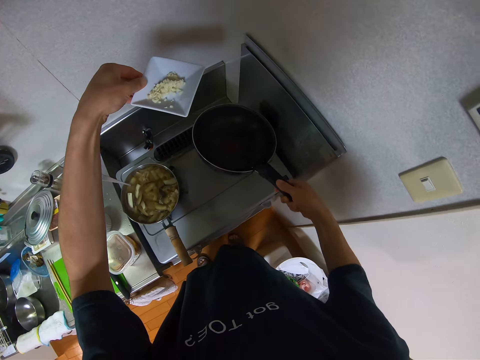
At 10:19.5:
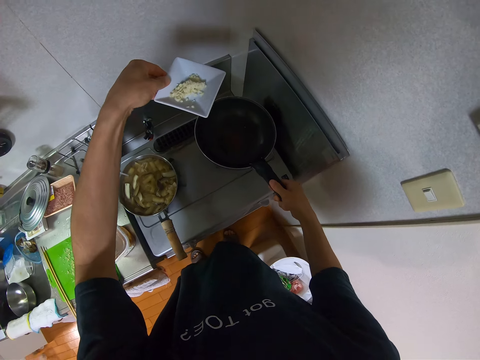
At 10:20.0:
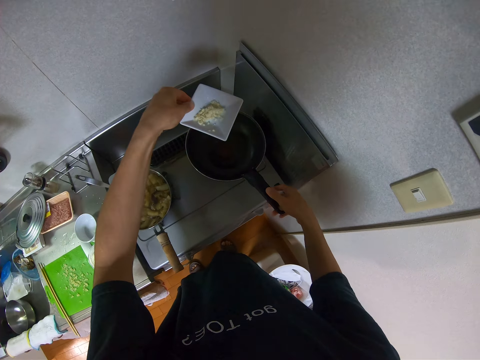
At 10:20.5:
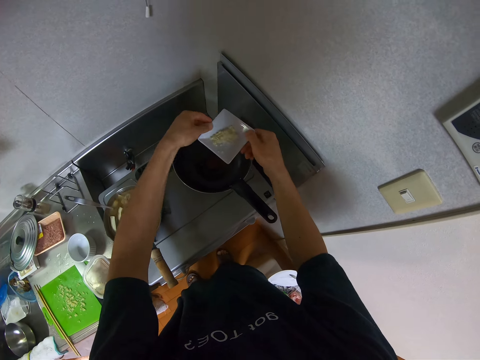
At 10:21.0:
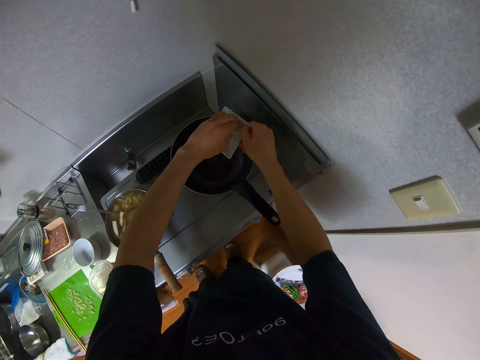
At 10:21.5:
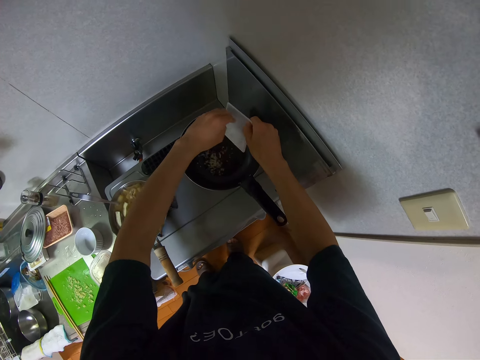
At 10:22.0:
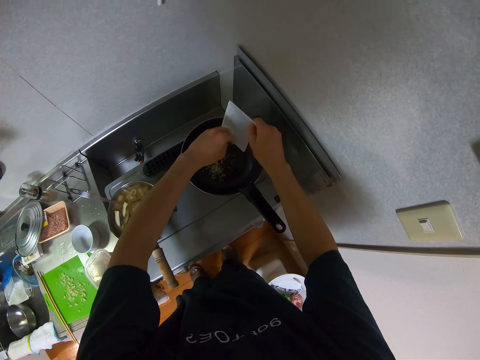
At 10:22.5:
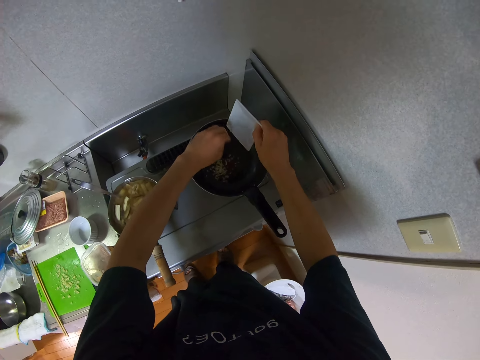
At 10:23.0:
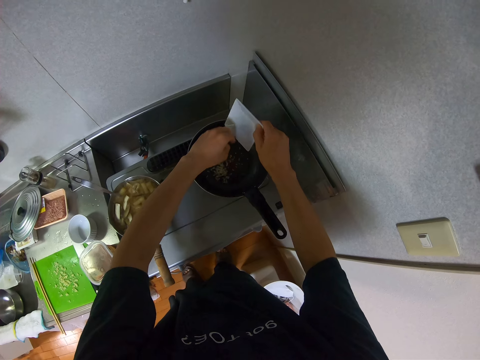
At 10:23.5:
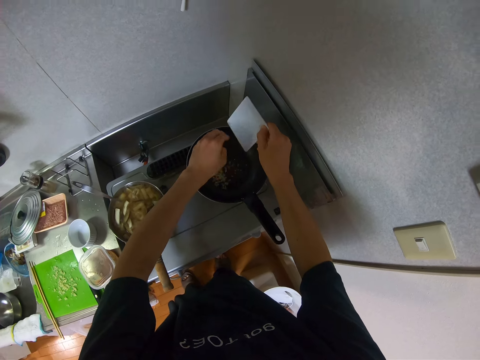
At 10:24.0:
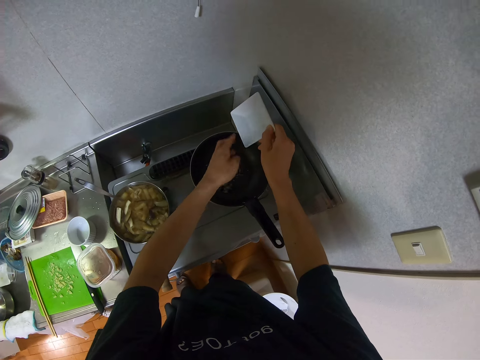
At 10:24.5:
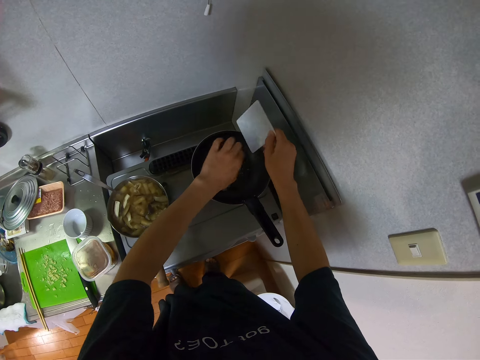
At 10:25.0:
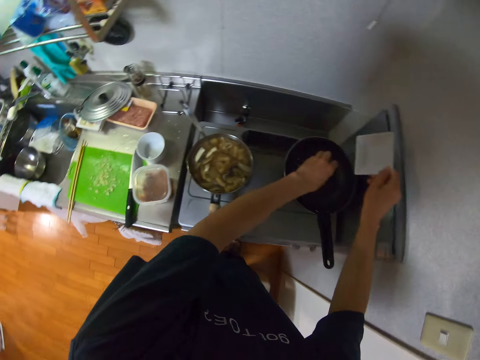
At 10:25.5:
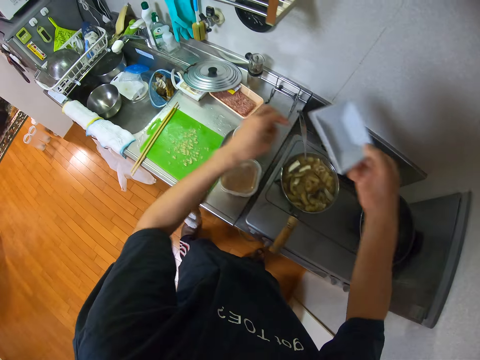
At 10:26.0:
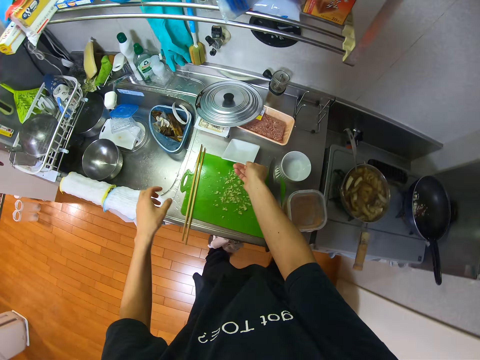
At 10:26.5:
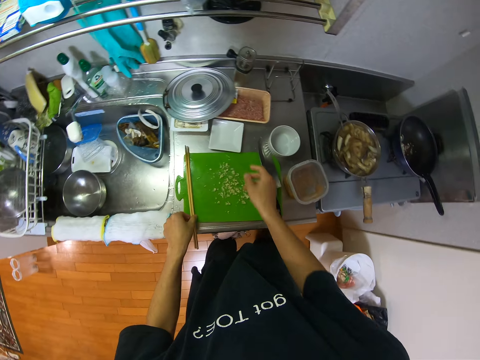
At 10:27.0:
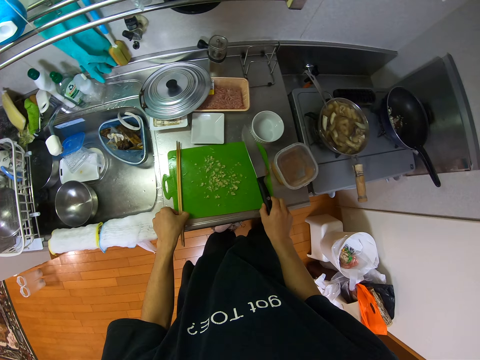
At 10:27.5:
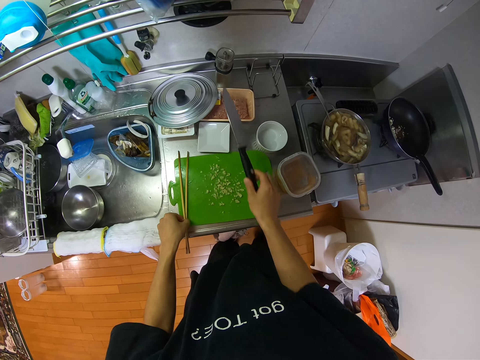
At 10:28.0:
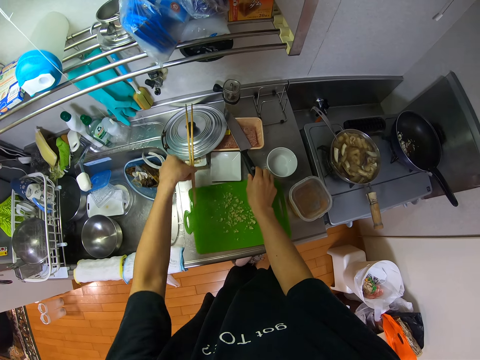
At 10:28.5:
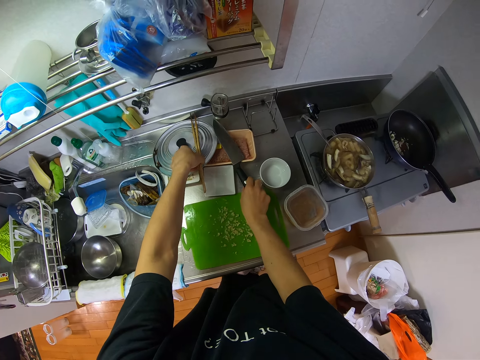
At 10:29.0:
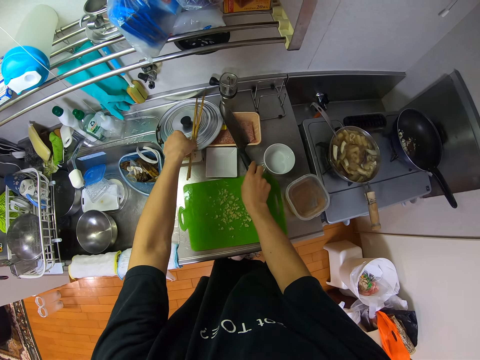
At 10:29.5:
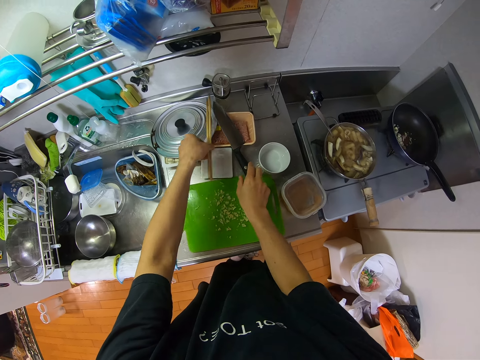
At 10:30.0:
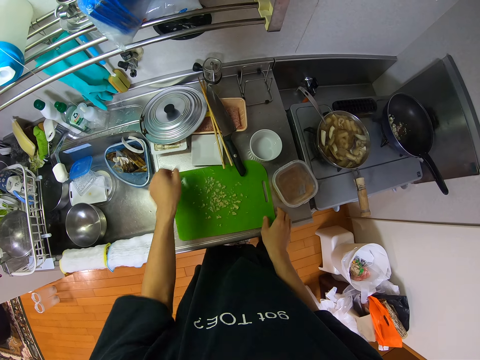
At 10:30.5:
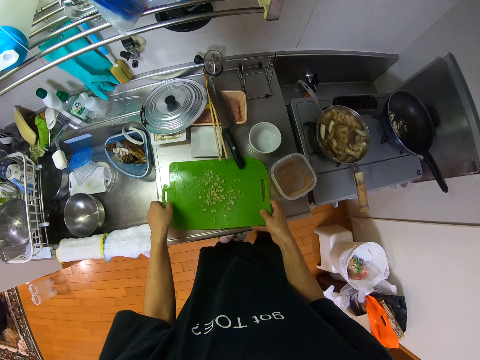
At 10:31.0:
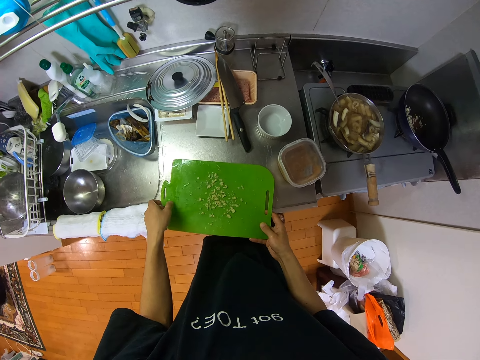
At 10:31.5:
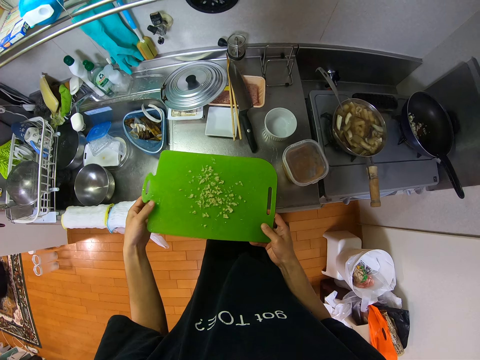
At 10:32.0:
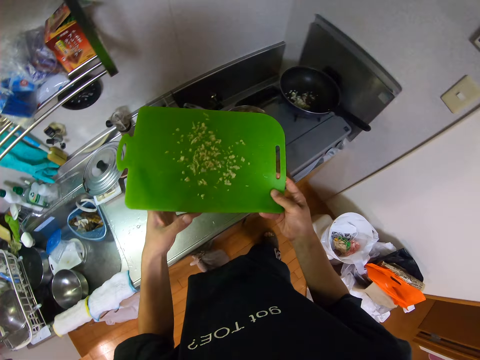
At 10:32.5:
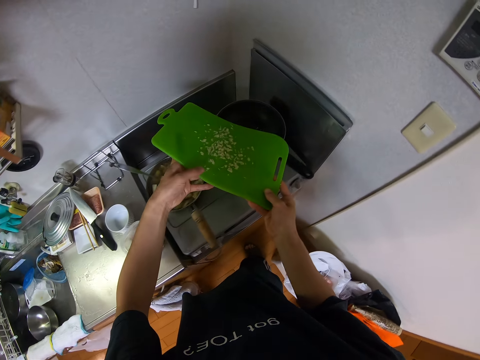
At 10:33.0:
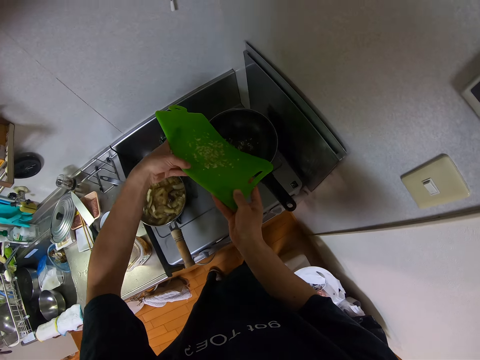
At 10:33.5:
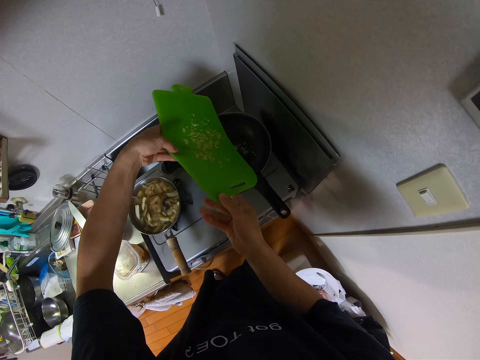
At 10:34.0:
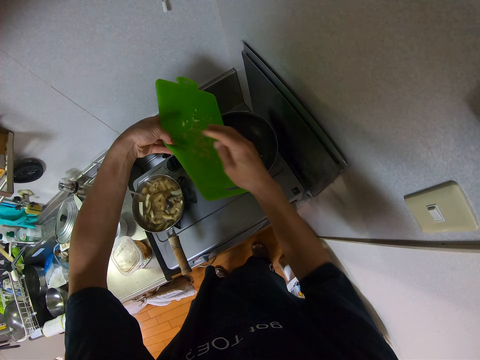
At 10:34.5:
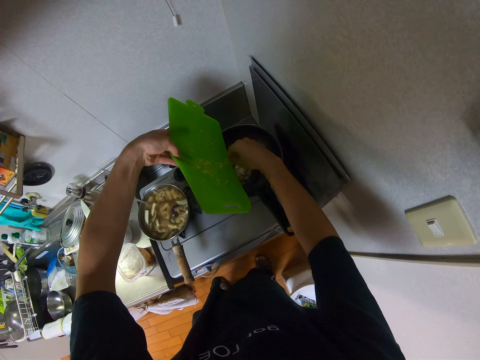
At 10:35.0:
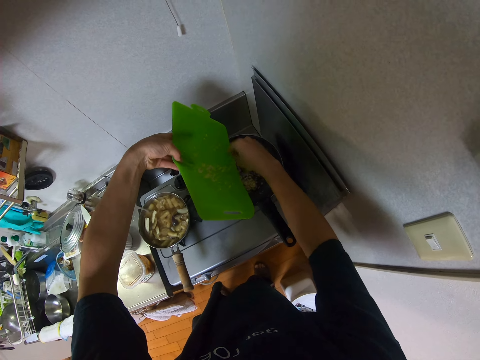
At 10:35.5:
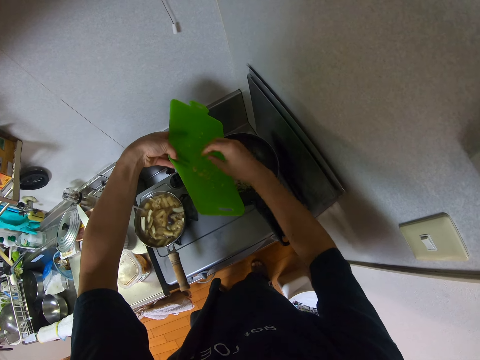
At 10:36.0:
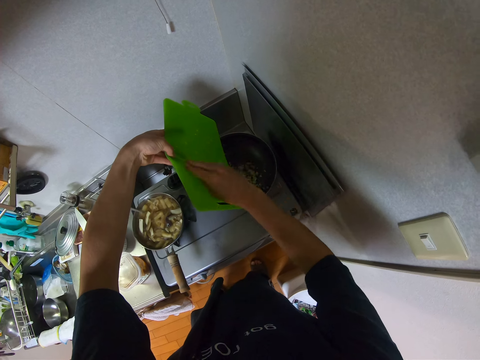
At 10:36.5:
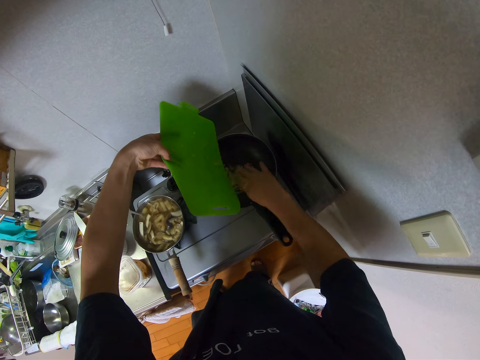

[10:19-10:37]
The camera wearer drops the frypan on the gas cooker. They remove the garlic from the plate. They pour the garlic in the plate into the frypan. They remove garlic from the plate and put garlic in the pan. They remove garlic from the plate and put garlic in the pan. They drop the plate on the cabinet. They pick up the chopsticks on the chopping board with her left hand. They pick up a knife on the cabinet with her right hand. They drop the knife on a plate on the cabinet. They drop the chopsticks on a lid on the cabinet. They pick up the chopsticks and put the chopsticks on a container. They pick up the chopping board on the cabinet with both hands. They pour the garlic on the chopping board into the frypan on the gas cooker. They remove garlic with his hand from the cutting board.

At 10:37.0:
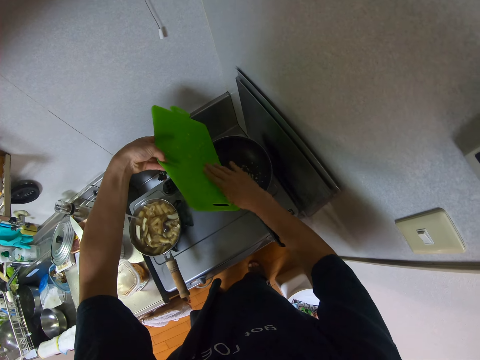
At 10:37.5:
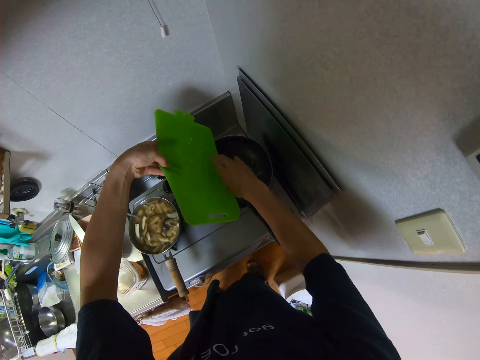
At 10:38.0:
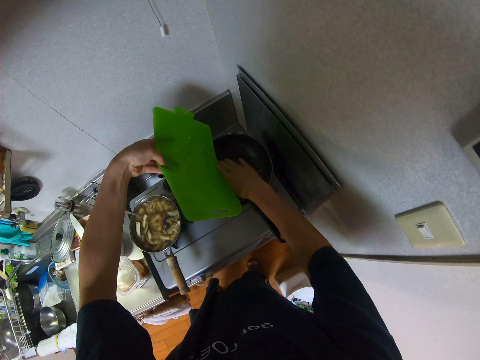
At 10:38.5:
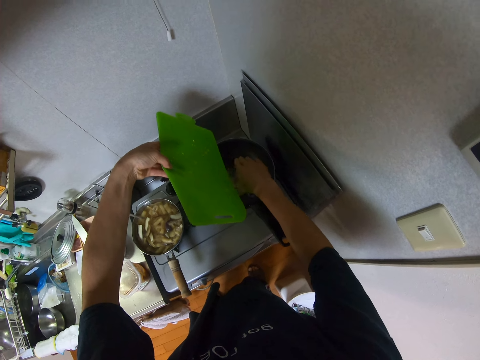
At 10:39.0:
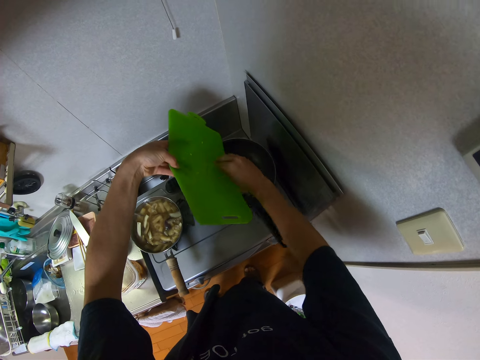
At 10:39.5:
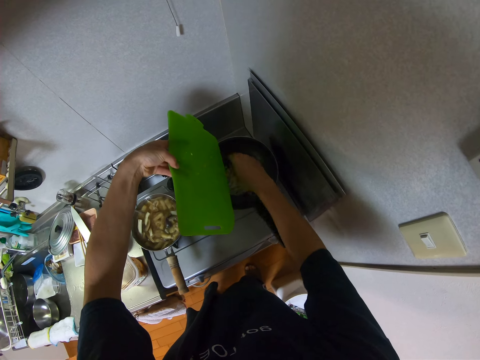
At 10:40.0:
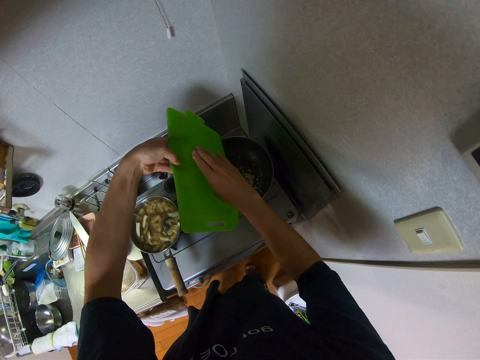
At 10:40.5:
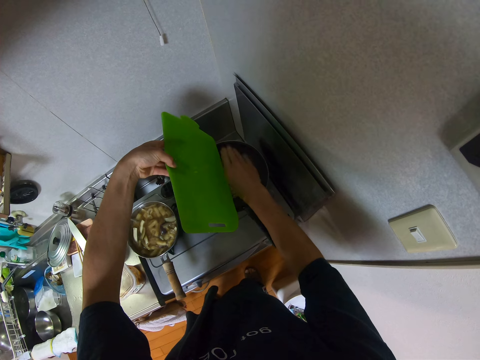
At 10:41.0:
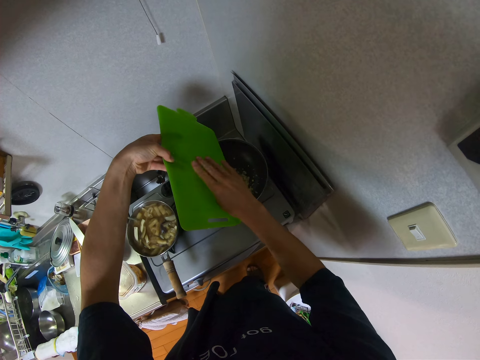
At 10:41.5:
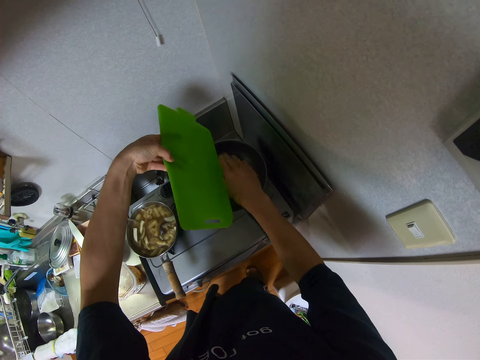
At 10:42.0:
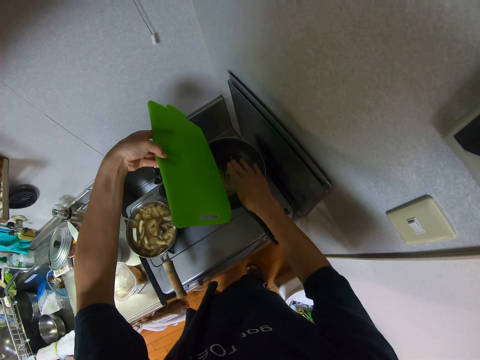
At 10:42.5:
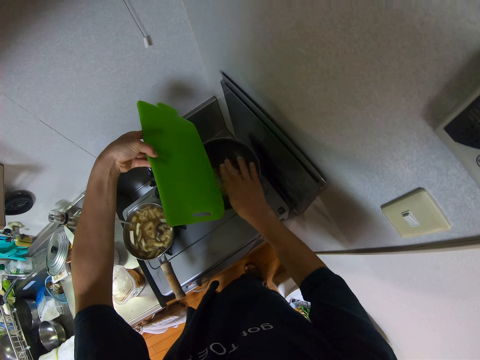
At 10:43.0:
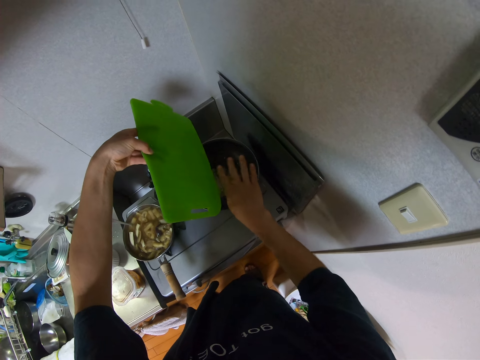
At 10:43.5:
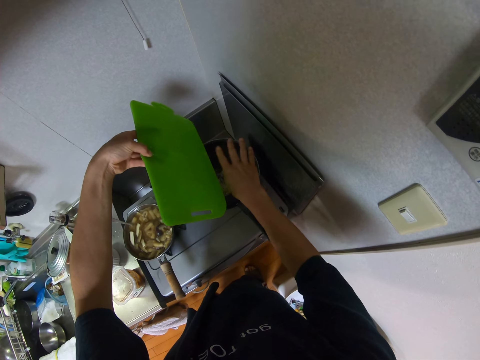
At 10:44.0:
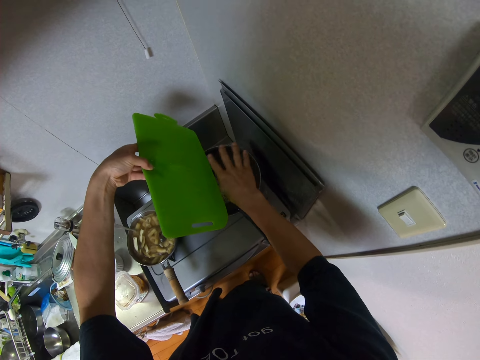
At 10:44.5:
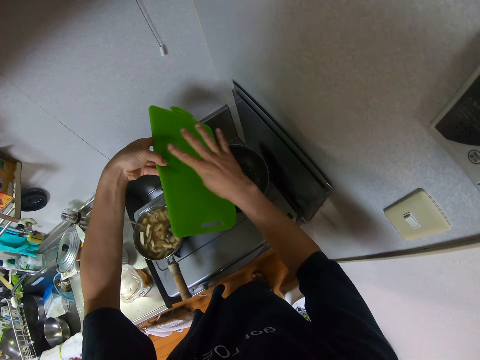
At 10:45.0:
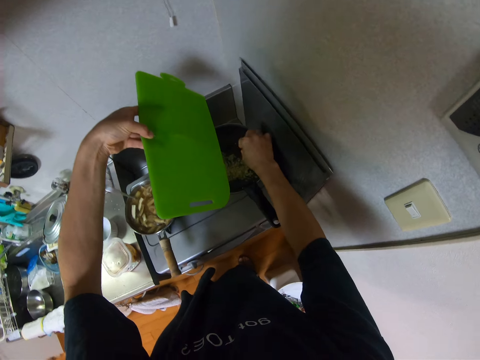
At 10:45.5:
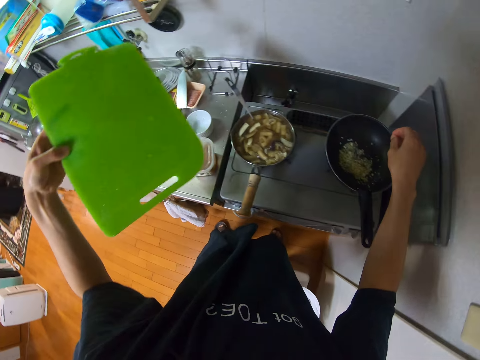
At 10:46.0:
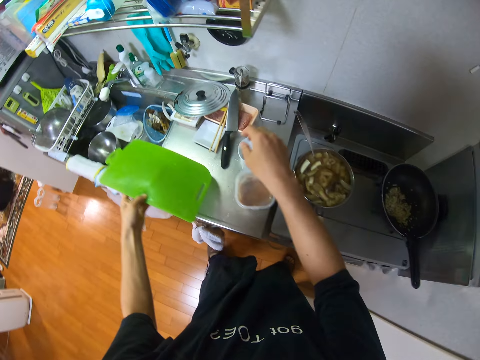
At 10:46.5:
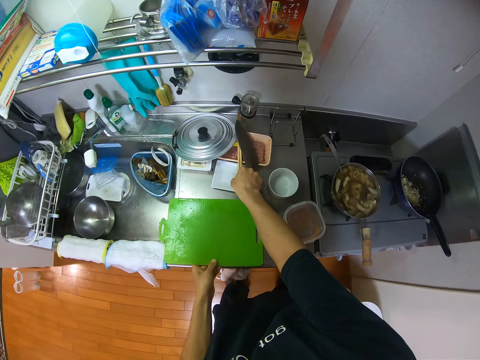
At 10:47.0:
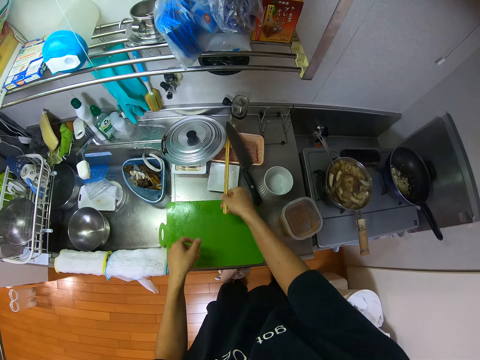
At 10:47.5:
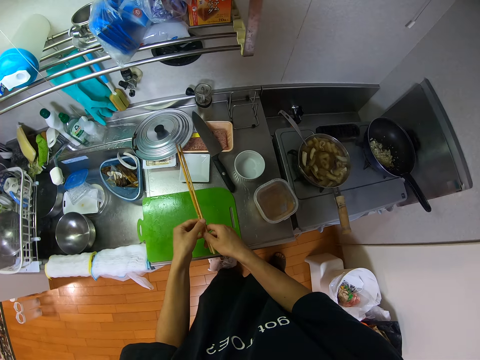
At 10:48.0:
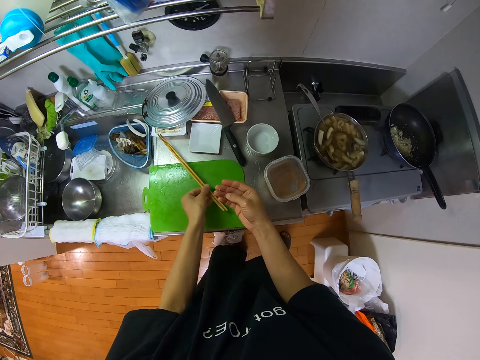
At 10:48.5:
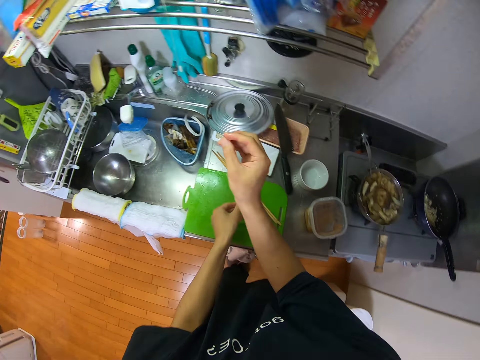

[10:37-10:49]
The camera wearer pulls the cutting board off the pan. She drops the chopping board on the cabinet. She picks up the chopsticks on the cabinet with her right hand. She switches the chopsticks to her left hand. She drops the chopsticks on the cutting board.
